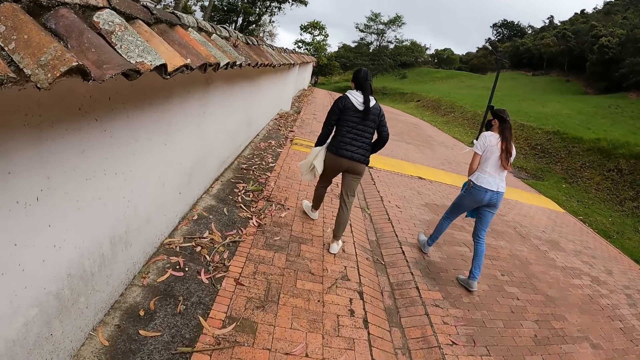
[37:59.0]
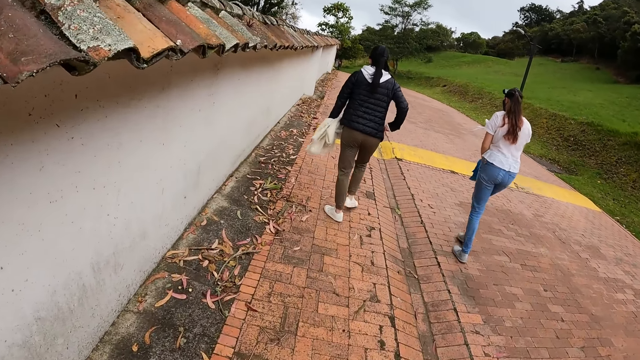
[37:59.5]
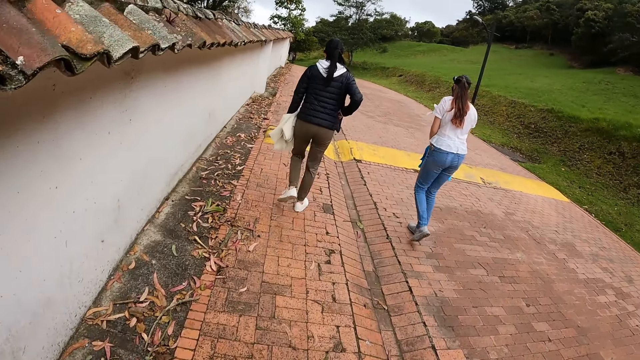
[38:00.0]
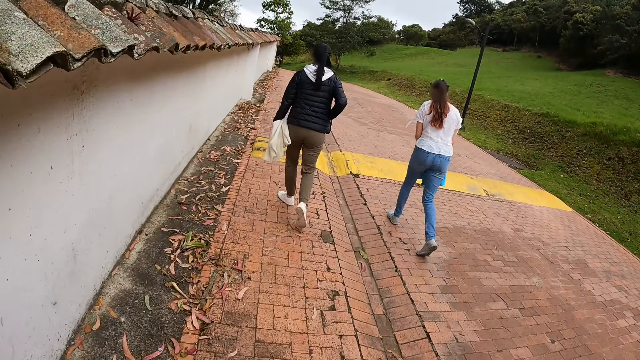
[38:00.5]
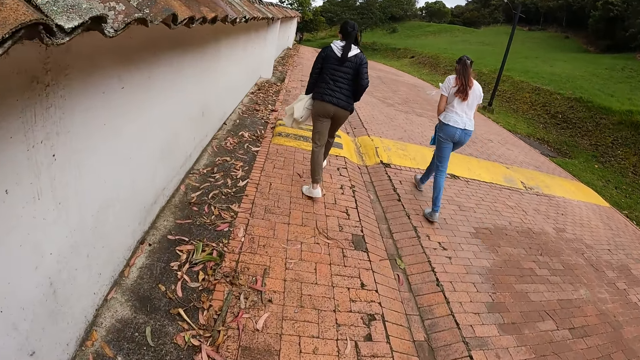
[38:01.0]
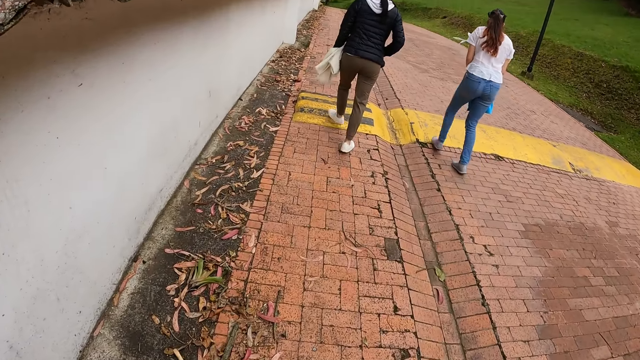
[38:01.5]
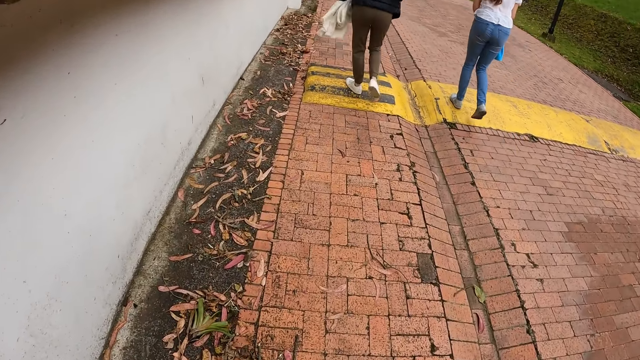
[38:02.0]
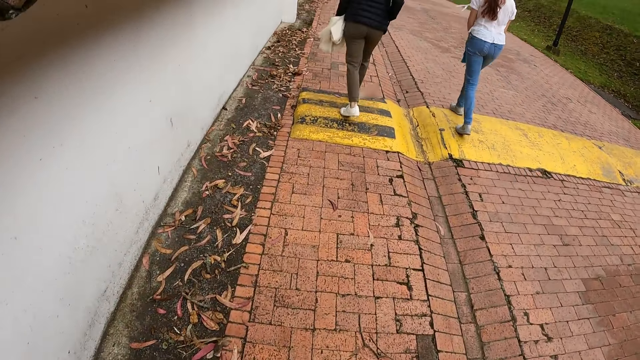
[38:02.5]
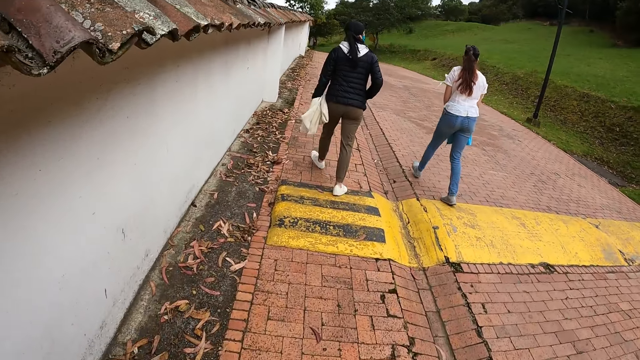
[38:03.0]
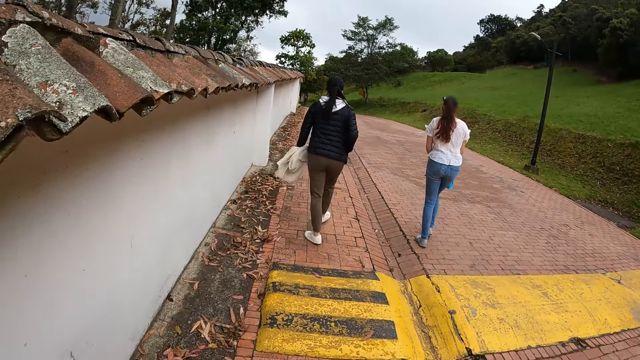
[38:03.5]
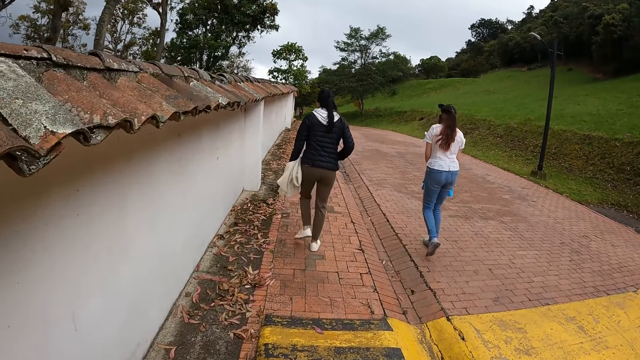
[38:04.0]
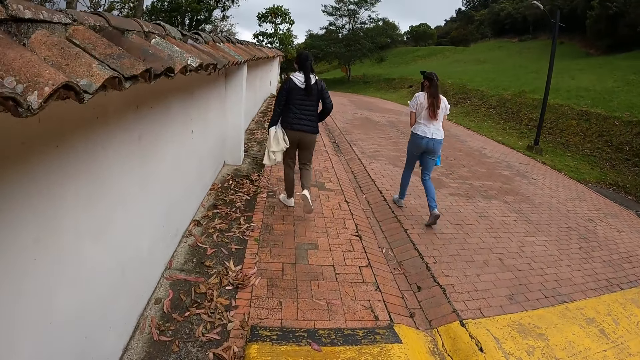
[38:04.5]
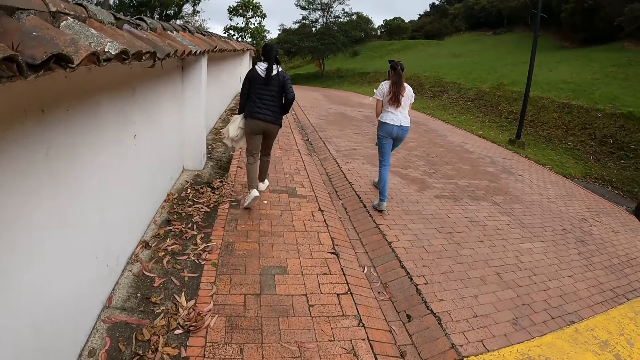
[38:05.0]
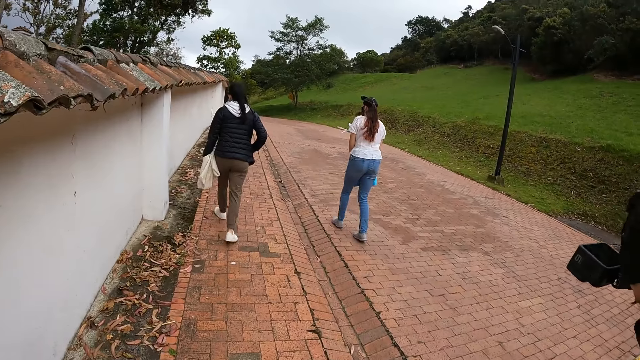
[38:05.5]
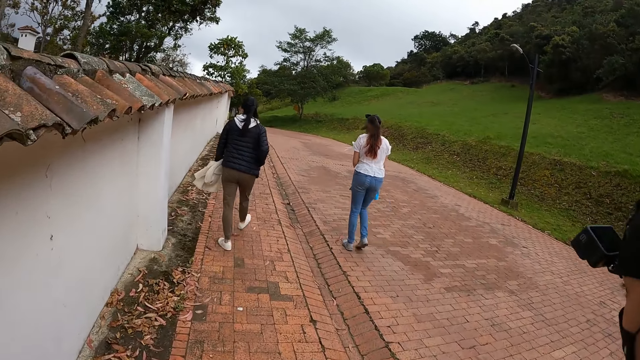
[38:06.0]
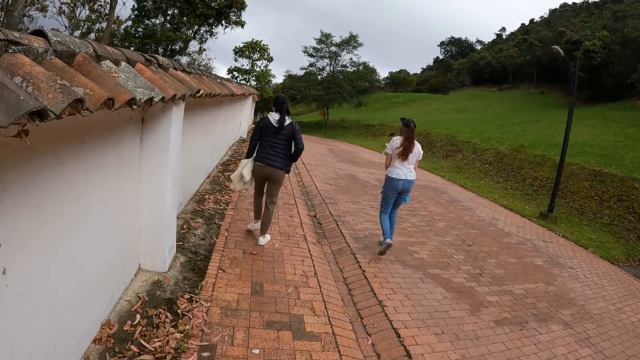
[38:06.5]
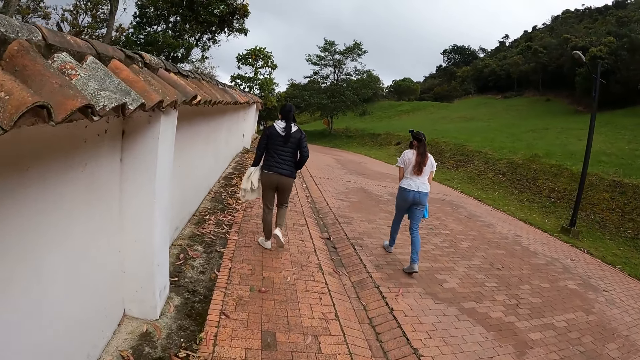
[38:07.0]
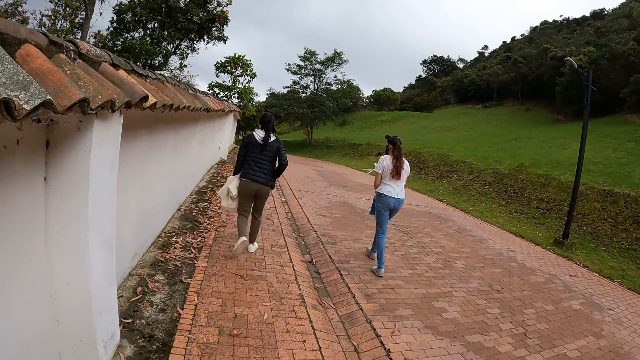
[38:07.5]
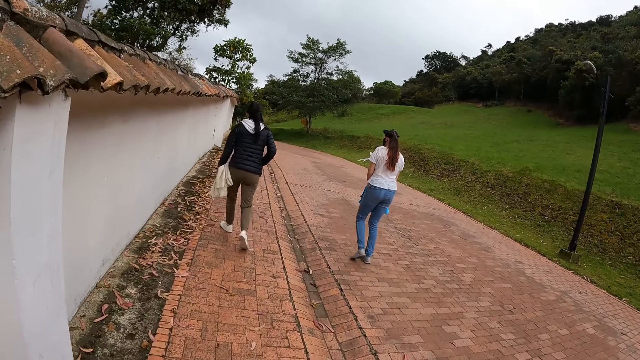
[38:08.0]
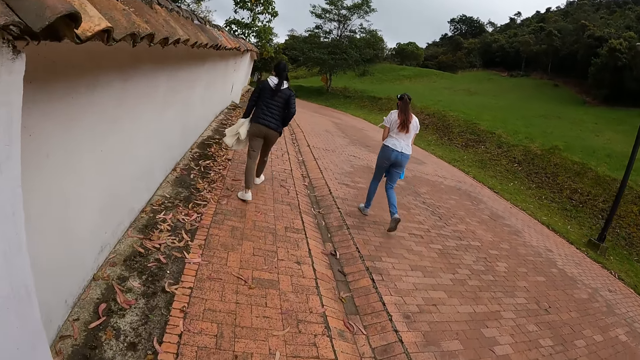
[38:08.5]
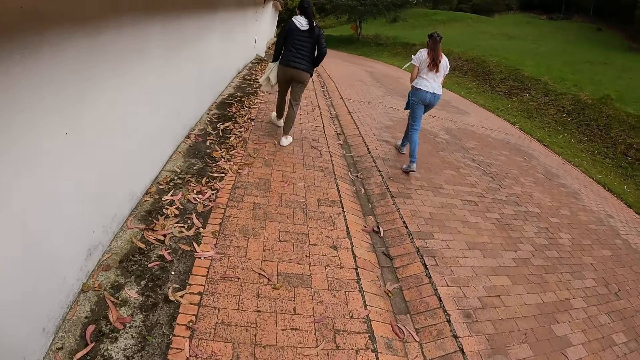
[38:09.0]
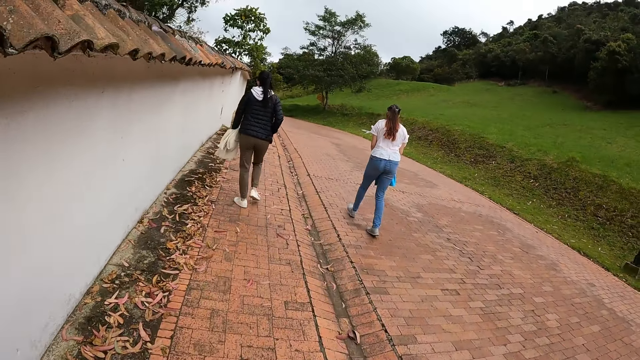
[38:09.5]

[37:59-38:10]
The woman puts her right hand in her jacket pocket.

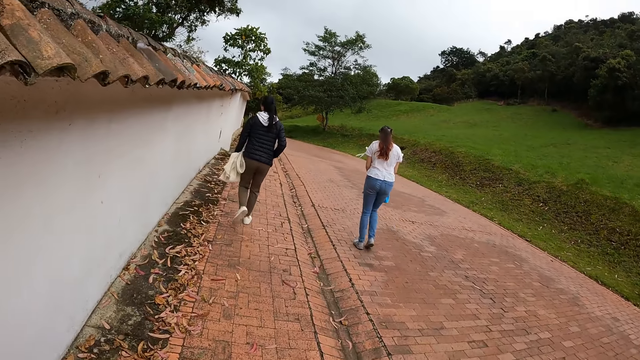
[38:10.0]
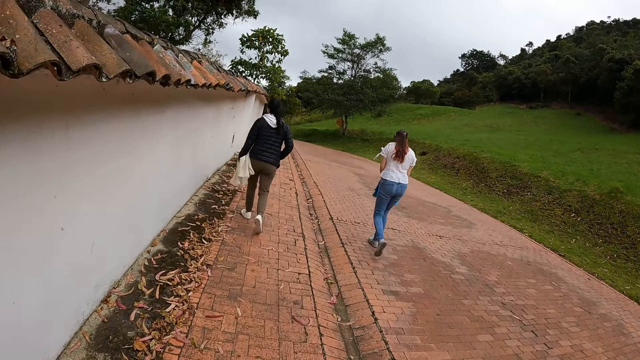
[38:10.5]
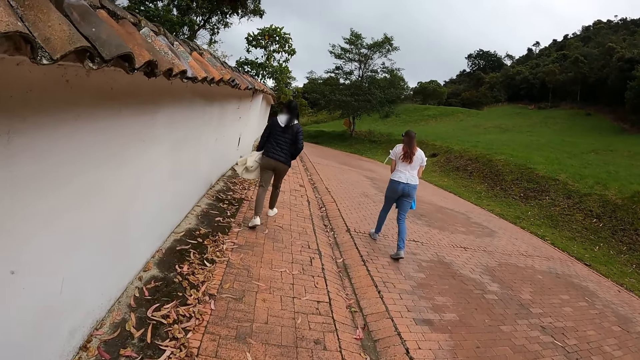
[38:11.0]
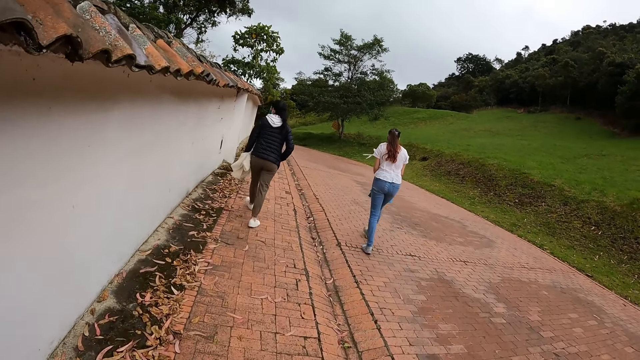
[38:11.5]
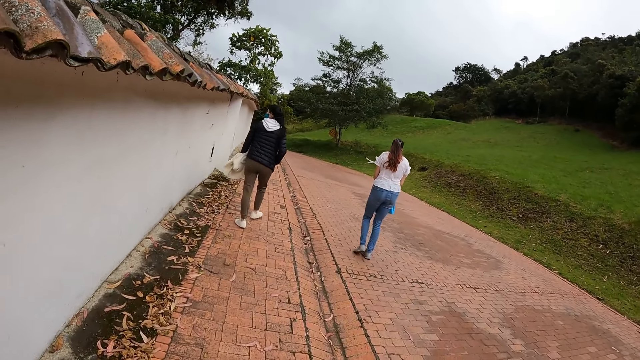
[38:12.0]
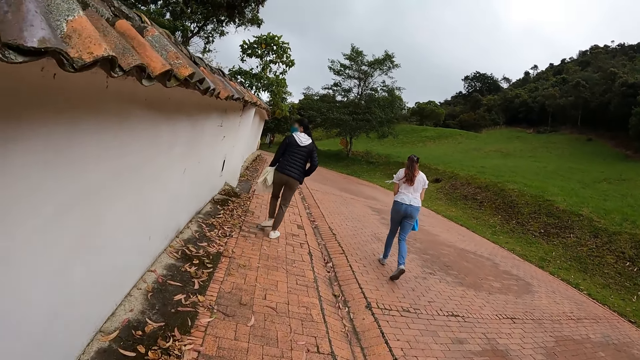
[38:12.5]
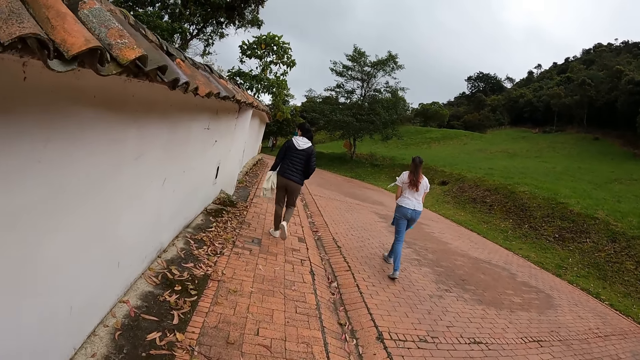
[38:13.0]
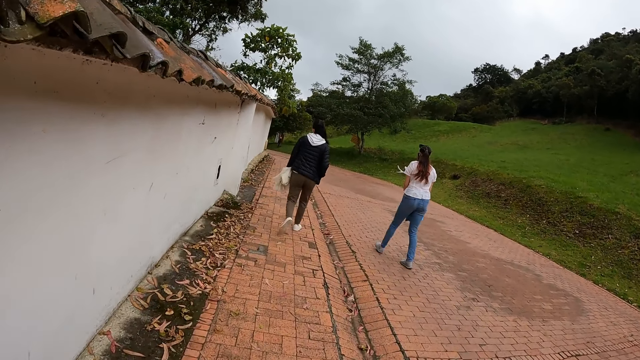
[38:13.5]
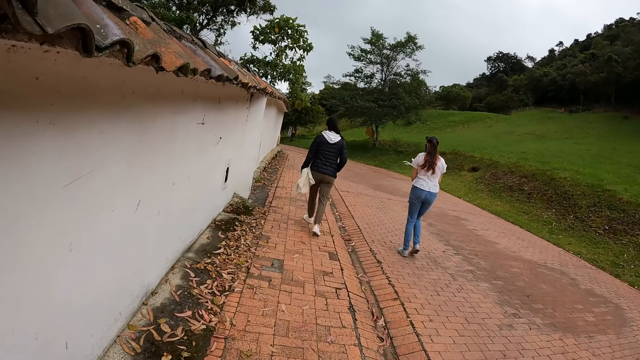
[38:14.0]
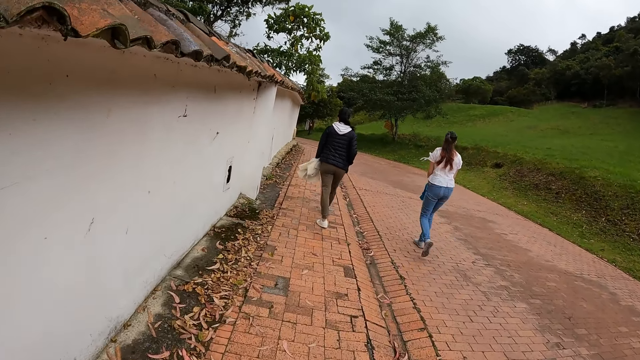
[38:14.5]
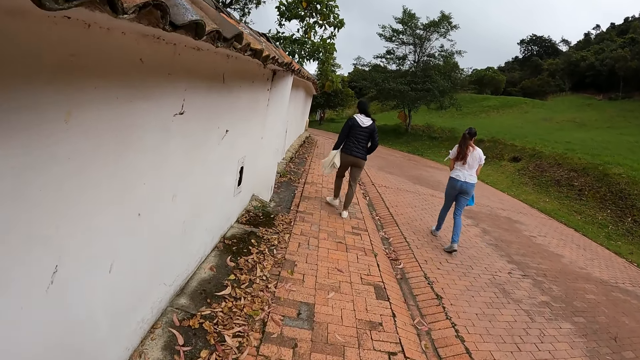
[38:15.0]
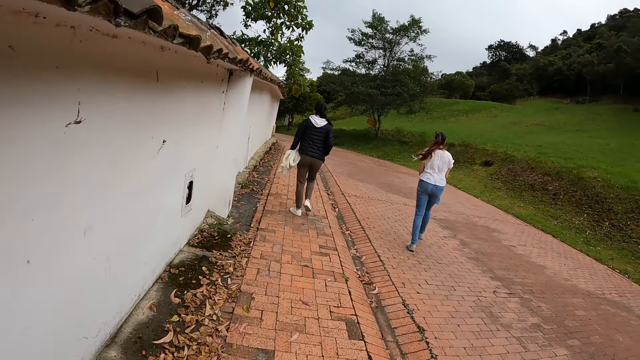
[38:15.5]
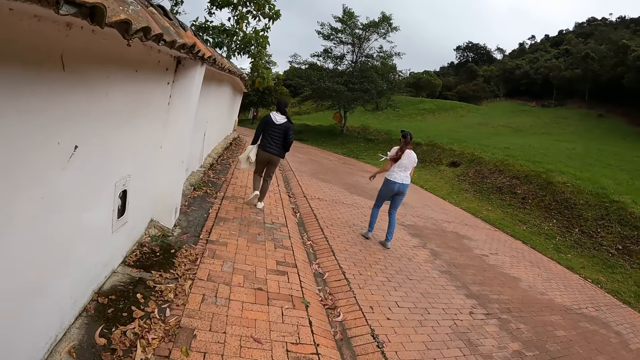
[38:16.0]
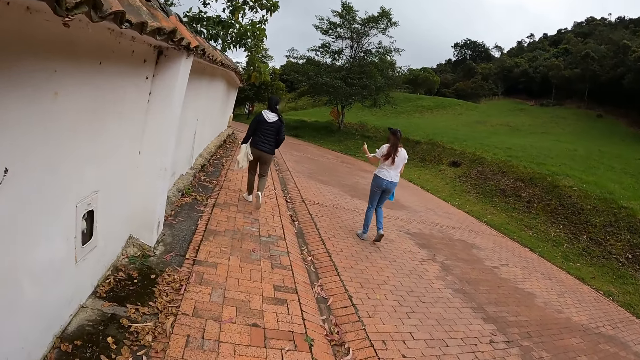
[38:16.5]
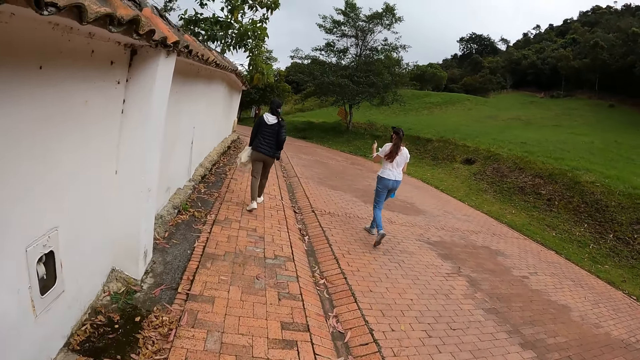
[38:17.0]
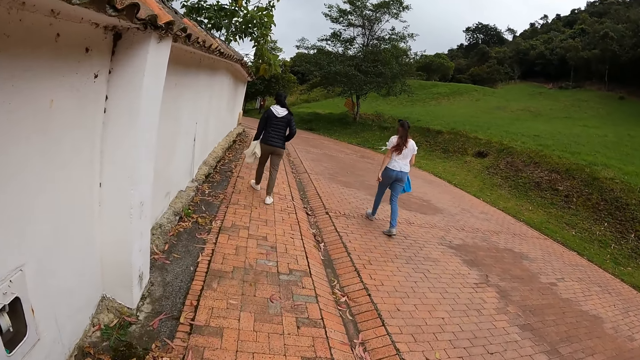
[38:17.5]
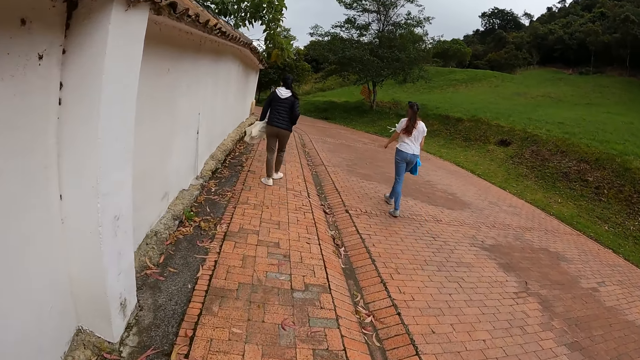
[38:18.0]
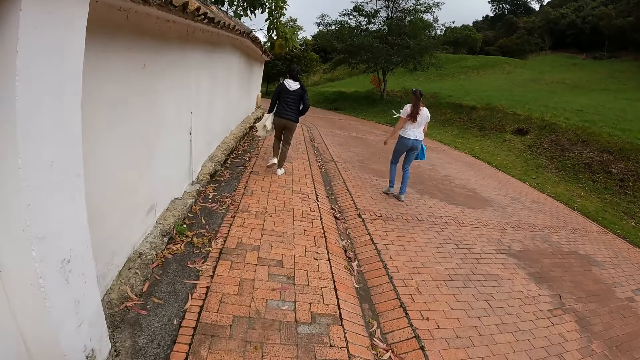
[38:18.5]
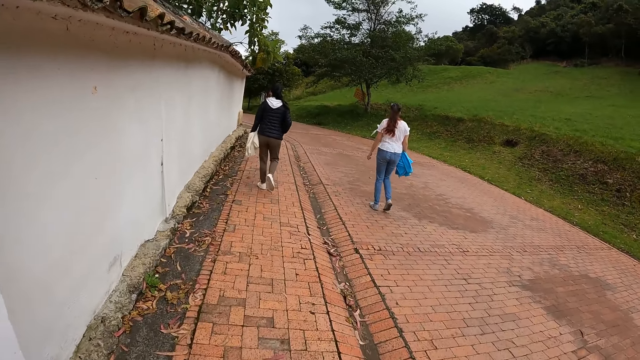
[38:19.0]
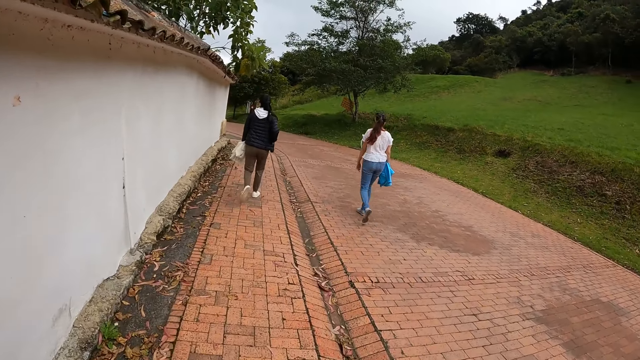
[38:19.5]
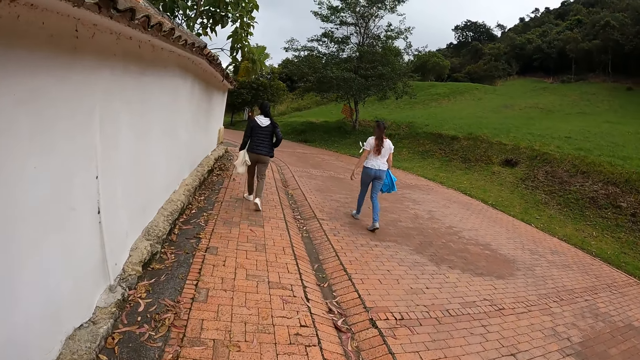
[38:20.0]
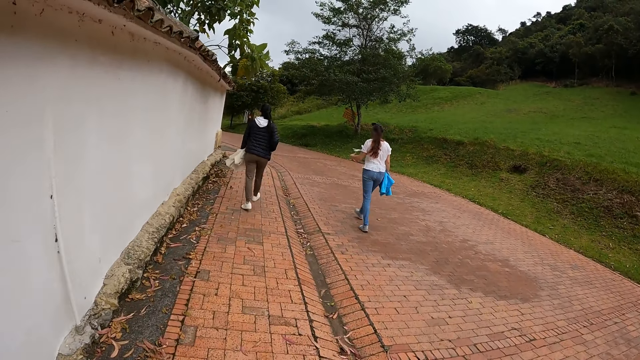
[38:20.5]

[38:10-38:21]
A woman interacts with another woman.
